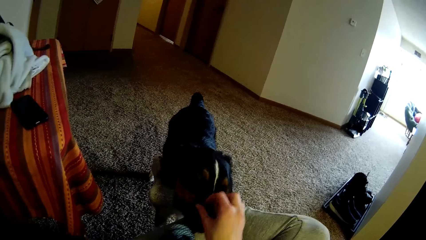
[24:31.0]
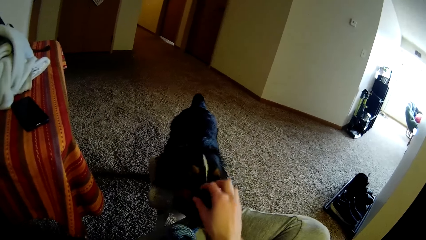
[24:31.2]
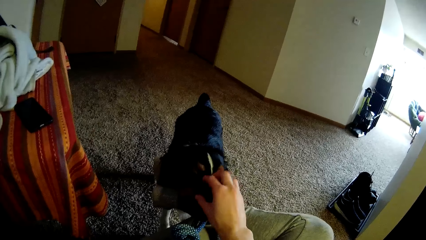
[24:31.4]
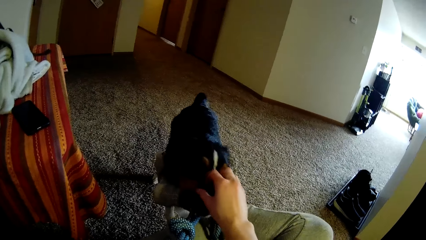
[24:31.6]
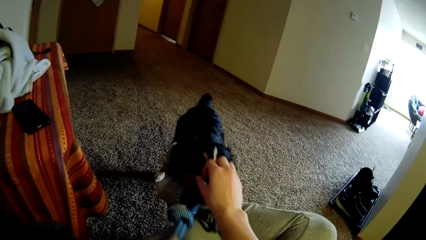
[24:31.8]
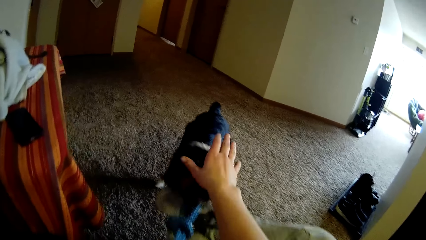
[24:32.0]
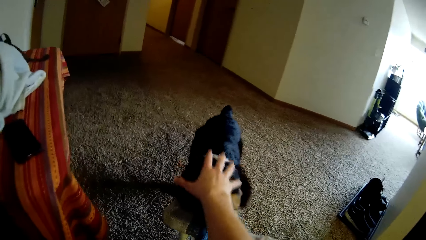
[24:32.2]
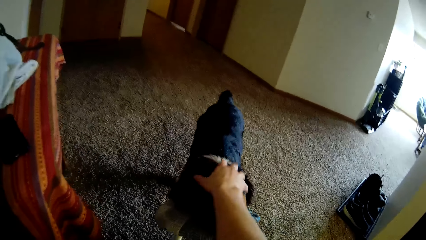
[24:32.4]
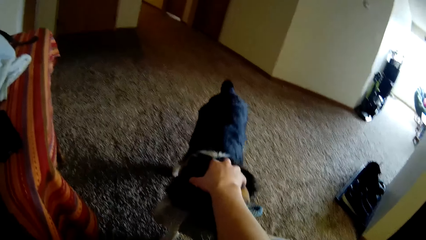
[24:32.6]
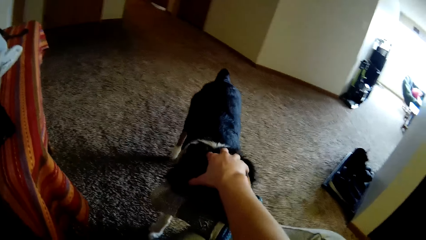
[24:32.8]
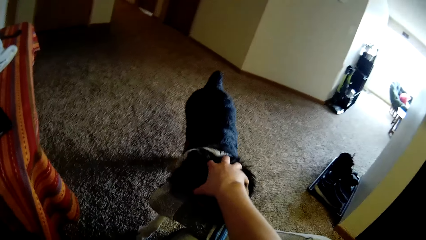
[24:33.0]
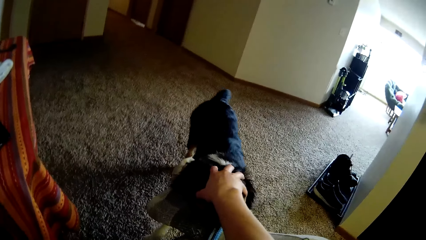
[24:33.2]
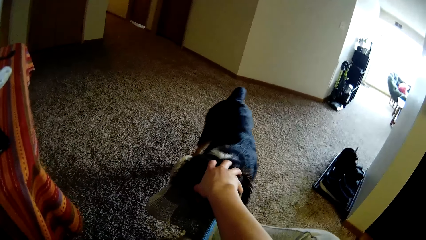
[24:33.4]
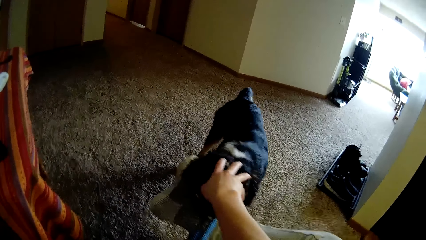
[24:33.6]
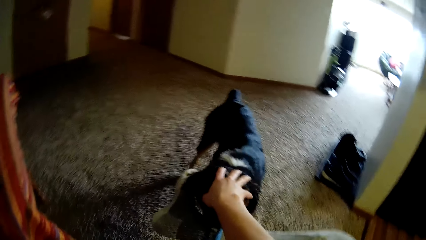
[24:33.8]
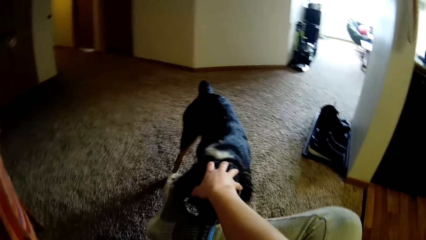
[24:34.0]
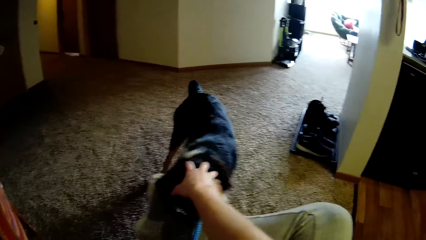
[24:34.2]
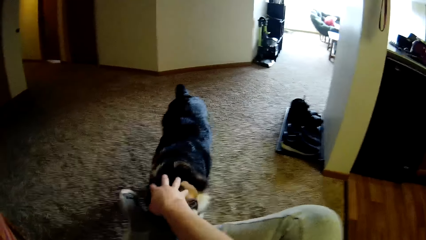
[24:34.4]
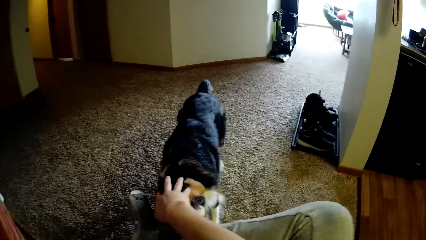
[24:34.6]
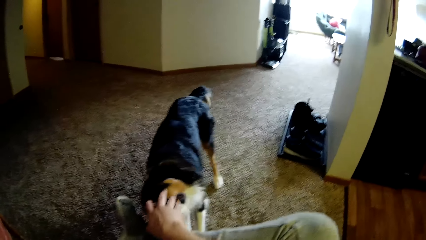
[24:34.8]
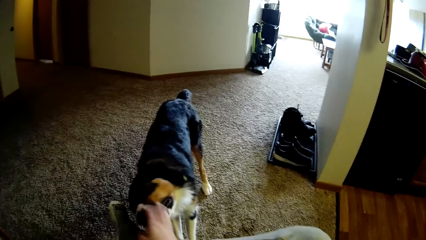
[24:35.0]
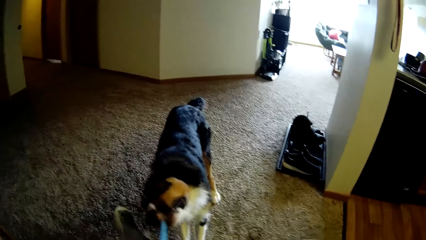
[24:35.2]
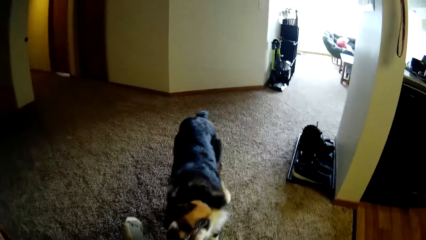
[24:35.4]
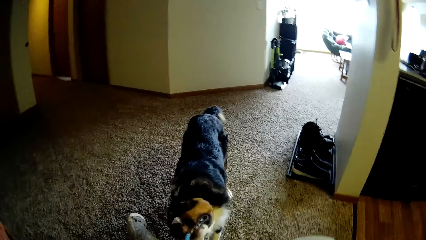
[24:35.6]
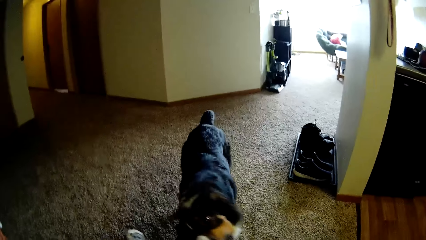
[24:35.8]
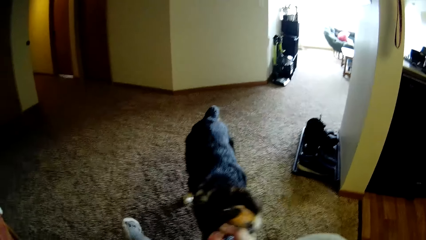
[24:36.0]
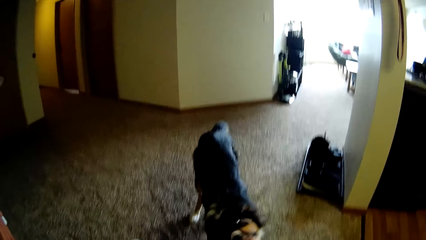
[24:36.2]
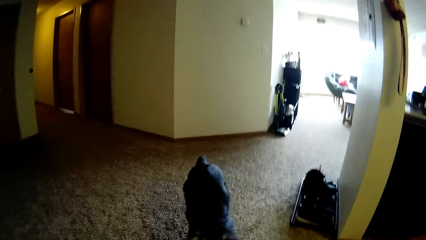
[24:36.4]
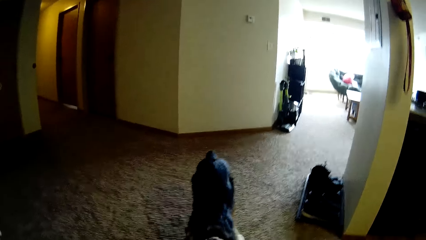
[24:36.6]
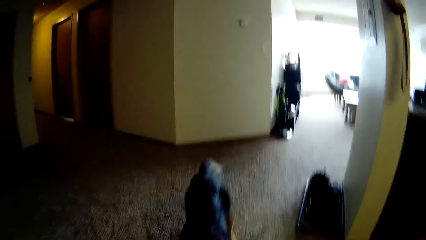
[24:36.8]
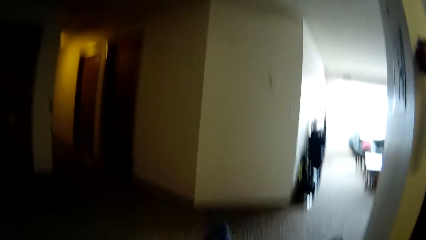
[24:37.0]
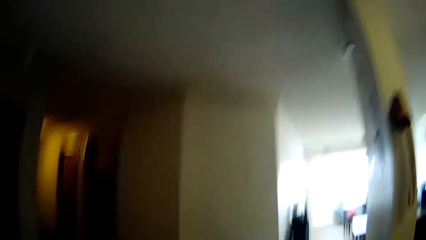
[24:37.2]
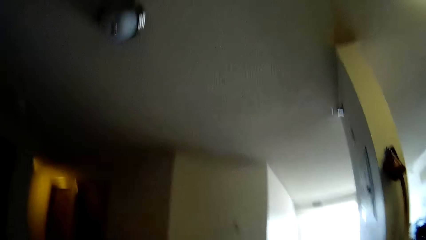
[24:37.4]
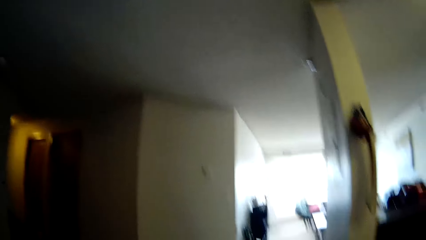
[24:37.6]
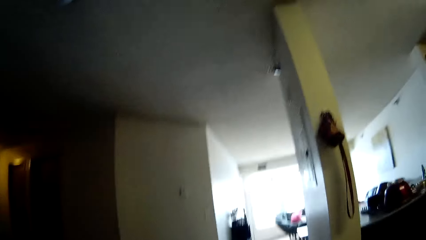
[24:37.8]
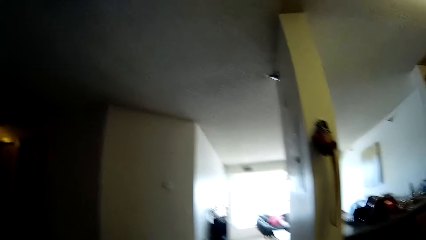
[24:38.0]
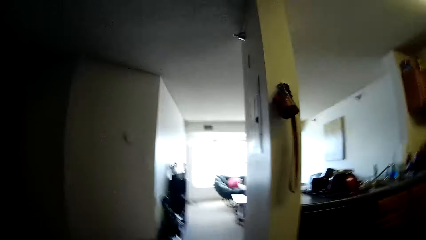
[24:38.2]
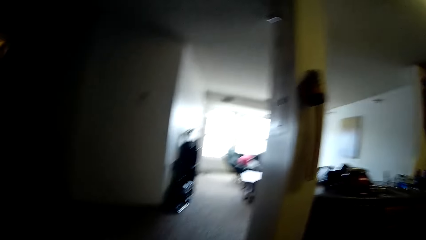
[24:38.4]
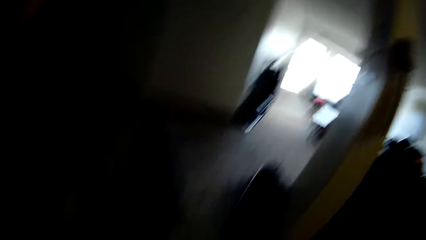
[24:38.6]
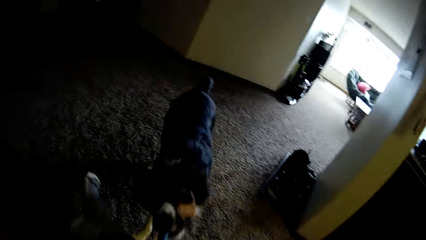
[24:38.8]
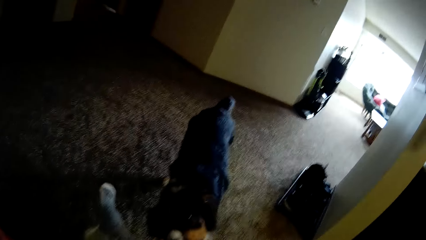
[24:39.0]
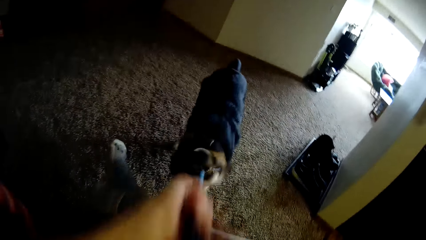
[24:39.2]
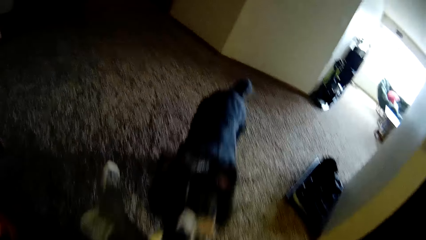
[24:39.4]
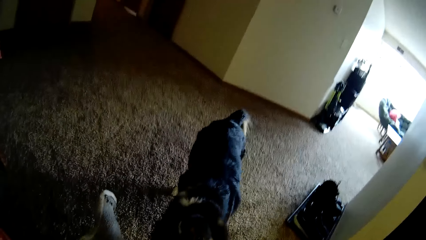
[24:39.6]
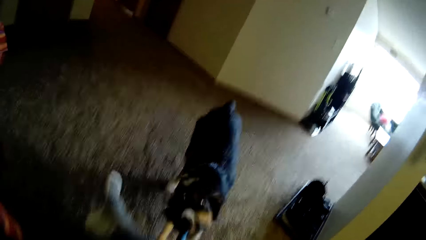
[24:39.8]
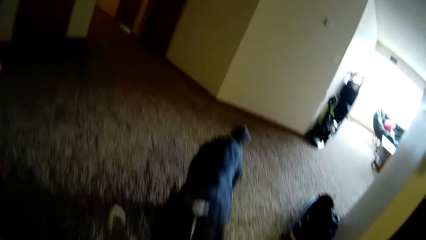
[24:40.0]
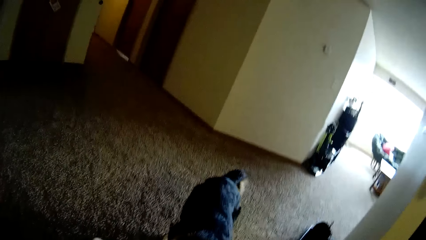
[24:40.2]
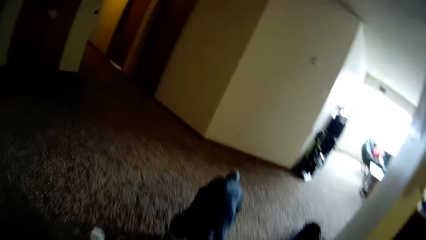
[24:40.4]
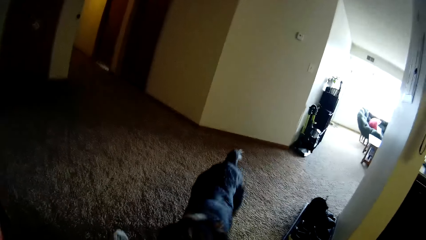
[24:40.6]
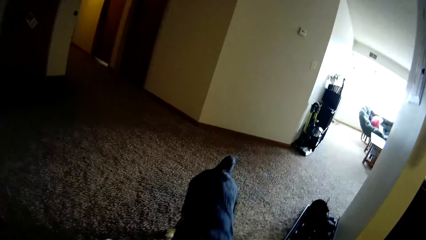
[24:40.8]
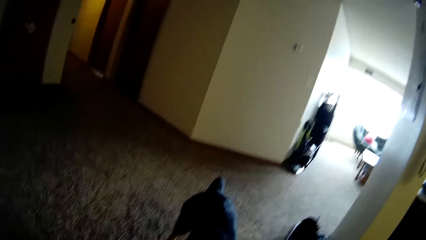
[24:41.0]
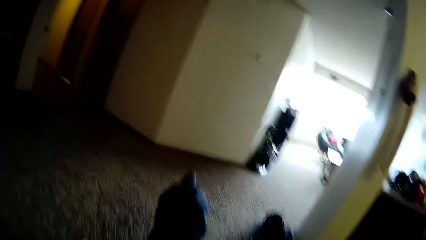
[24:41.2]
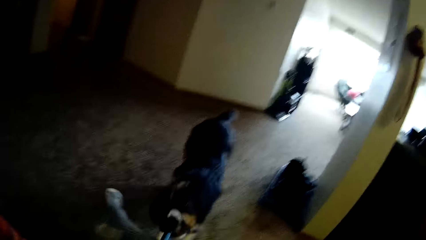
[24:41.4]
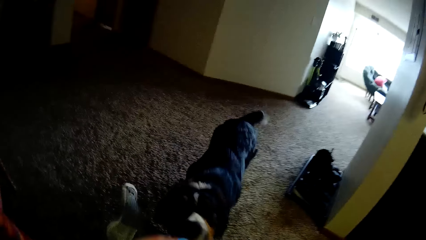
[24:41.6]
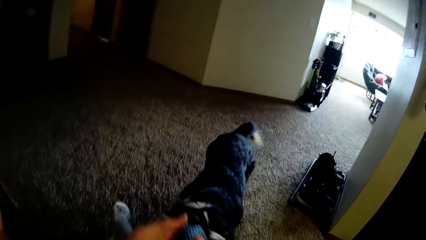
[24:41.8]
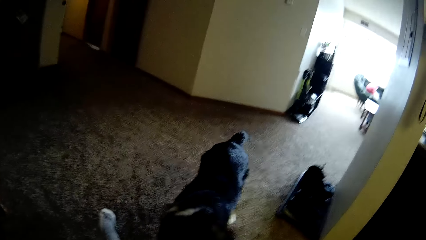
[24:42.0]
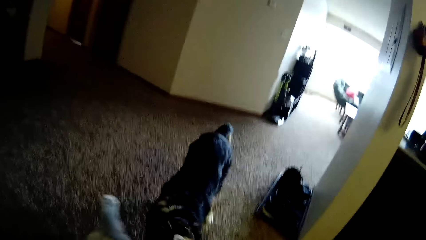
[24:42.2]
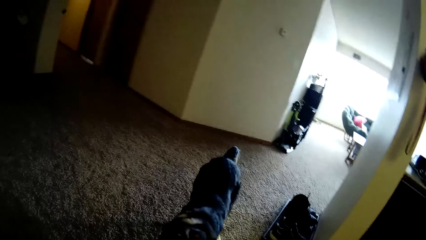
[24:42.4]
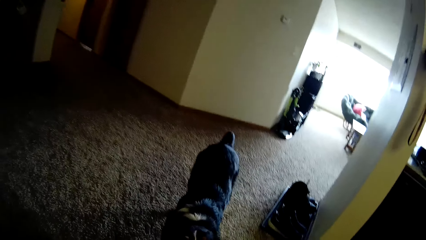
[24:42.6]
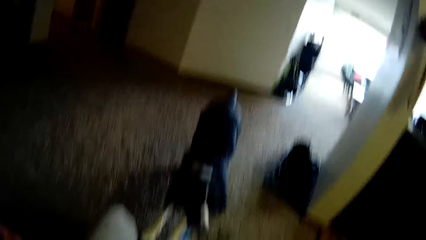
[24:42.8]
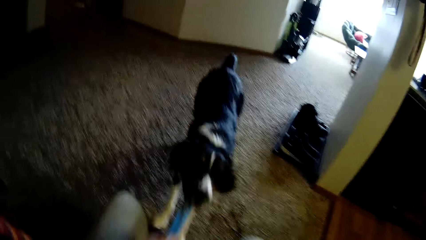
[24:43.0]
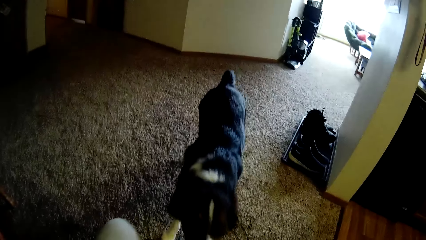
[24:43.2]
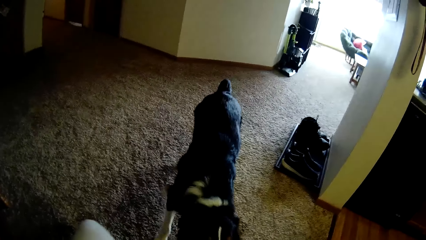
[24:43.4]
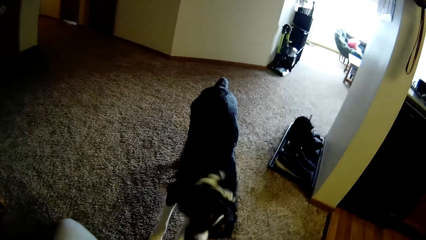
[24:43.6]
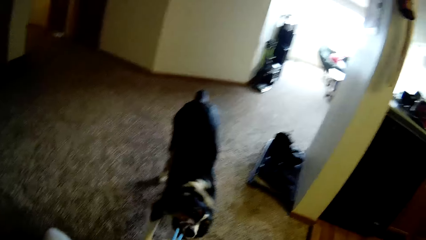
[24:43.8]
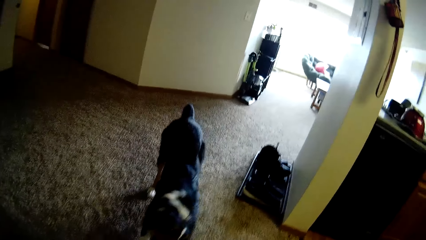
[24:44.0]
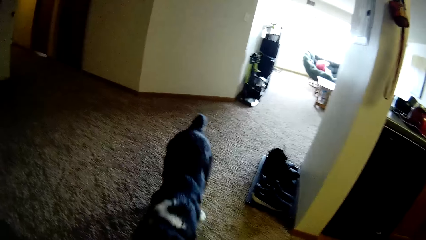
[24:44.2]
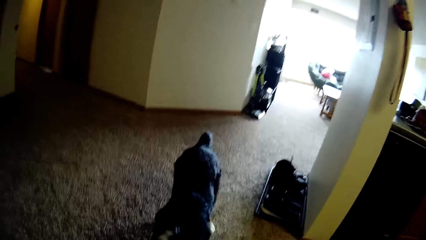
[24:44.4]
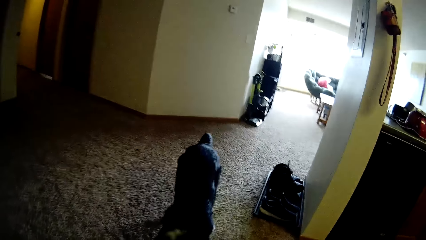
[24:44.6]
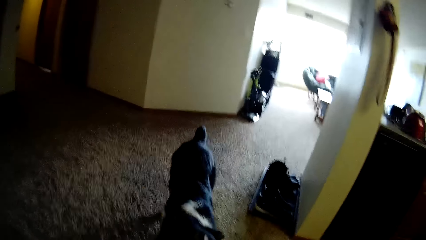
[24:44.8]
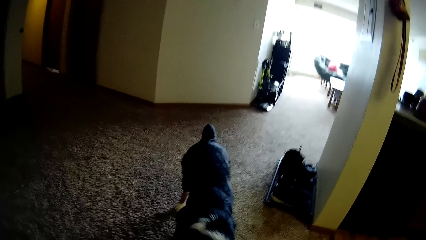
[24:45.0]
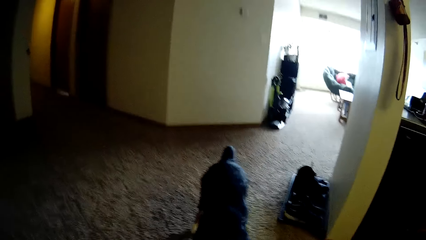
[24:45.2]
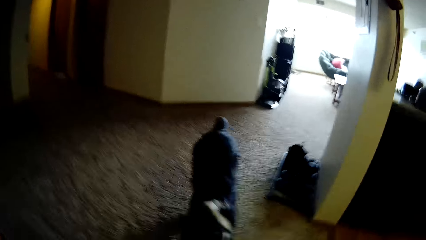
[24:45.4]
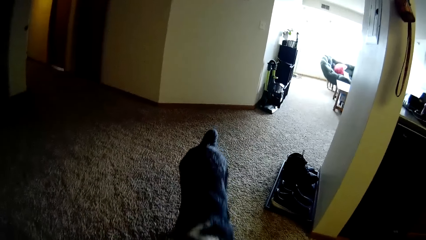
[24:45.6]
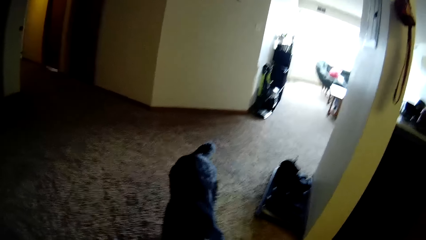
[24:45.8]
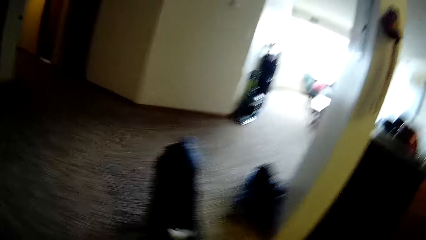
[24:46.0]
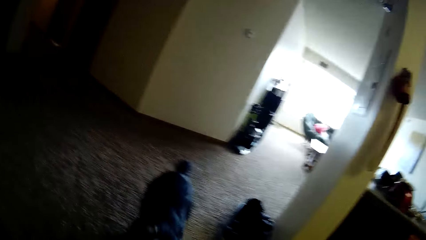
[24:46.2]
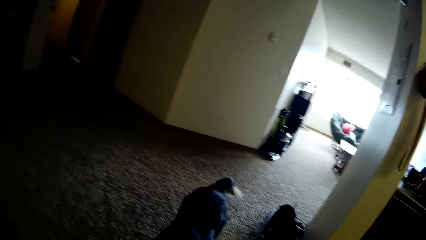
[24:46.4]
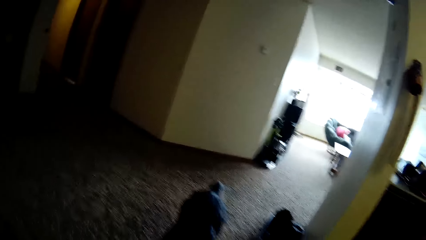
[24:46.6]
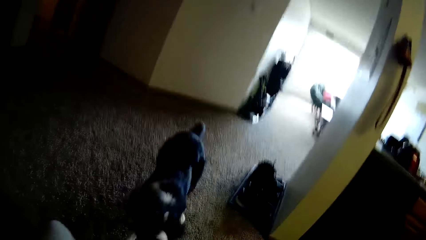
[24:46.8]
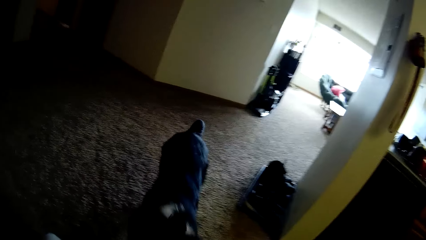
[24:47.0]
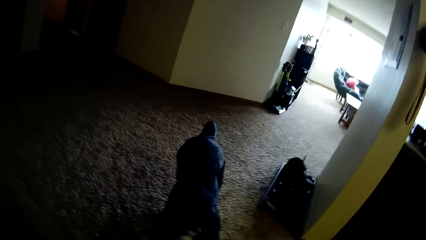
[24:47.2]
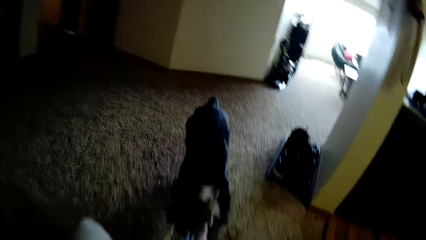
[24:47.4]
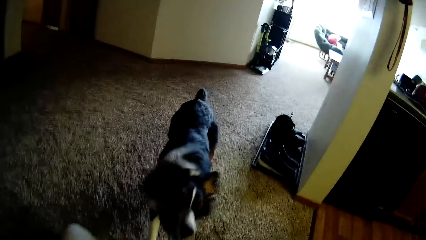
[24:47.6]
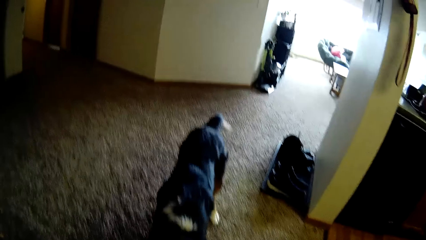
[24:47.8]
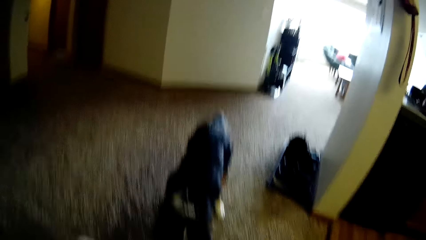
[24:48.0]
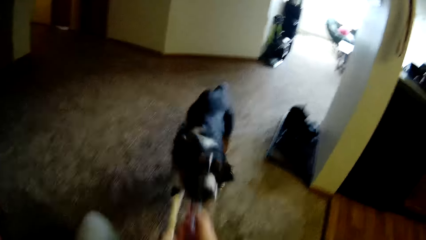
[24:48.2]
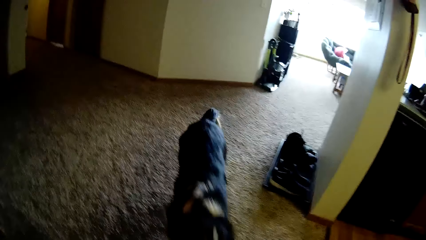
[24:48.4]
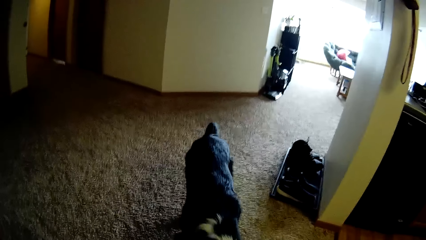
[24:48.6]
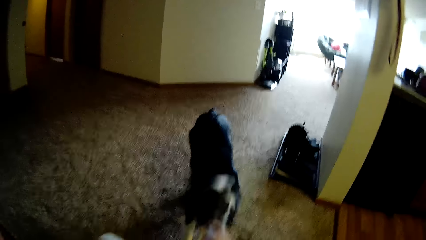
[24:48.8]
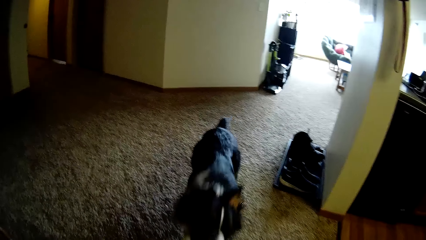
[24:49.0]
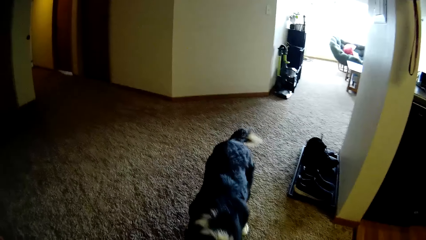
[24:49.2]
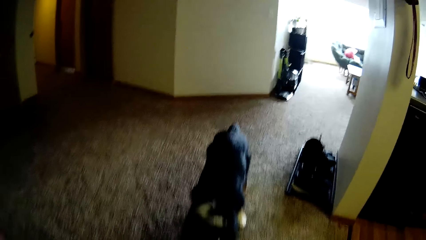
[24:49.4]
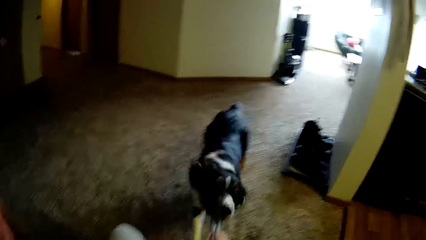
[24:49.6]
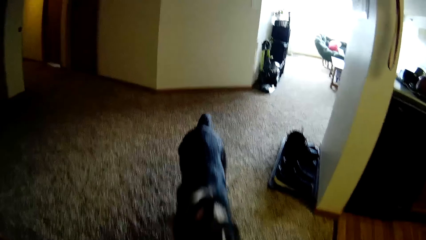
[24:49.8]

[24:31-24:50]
The camera wearer pulls the rope from the dog's mouth.
